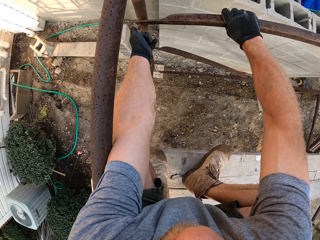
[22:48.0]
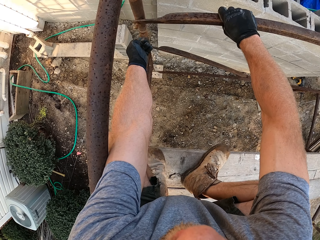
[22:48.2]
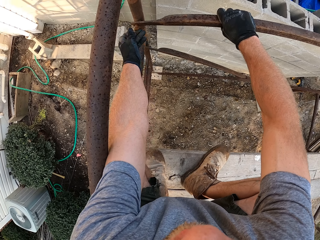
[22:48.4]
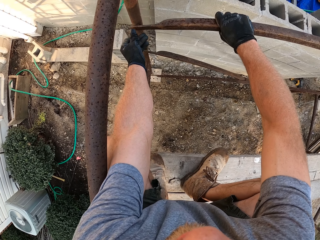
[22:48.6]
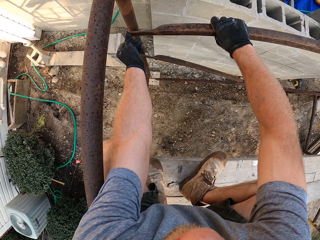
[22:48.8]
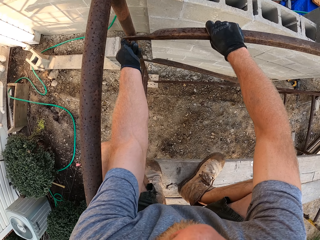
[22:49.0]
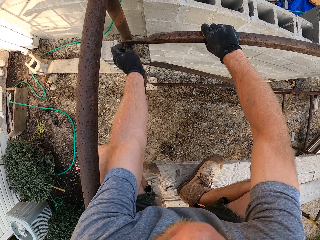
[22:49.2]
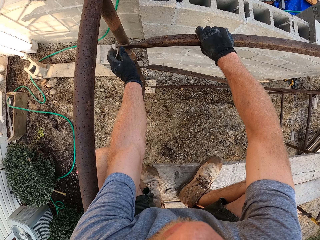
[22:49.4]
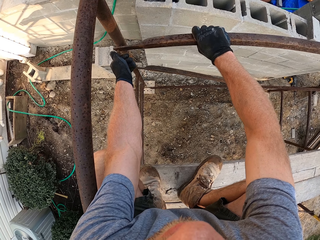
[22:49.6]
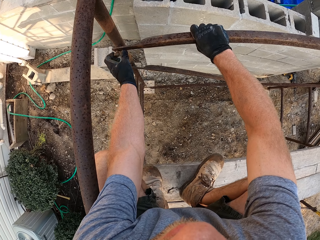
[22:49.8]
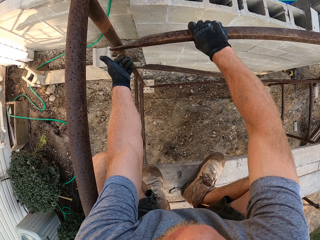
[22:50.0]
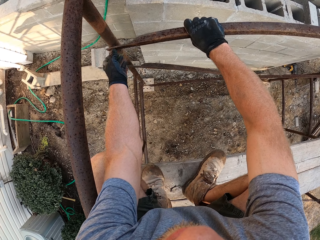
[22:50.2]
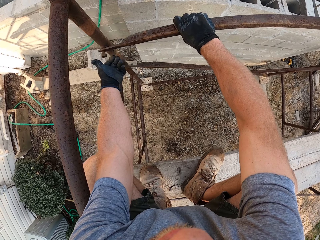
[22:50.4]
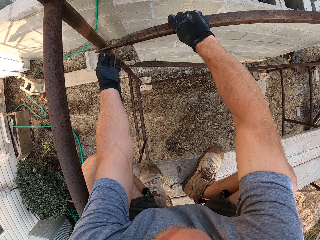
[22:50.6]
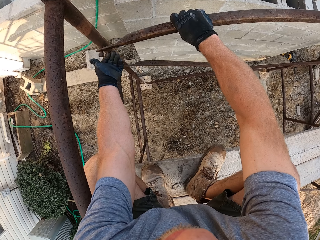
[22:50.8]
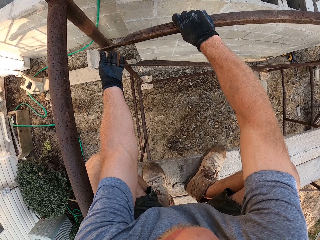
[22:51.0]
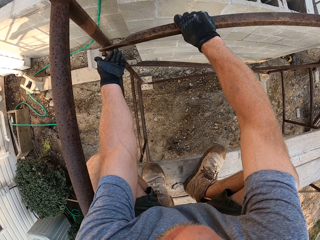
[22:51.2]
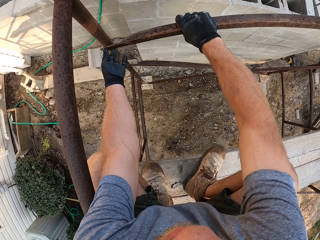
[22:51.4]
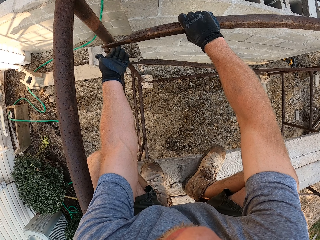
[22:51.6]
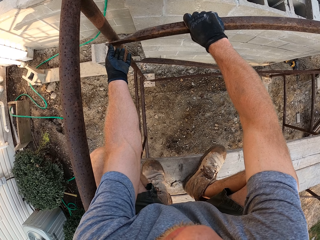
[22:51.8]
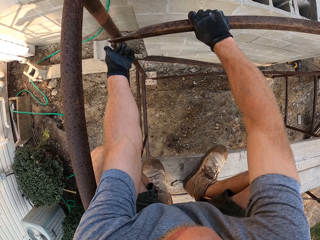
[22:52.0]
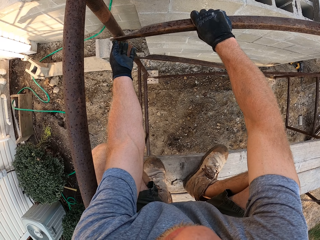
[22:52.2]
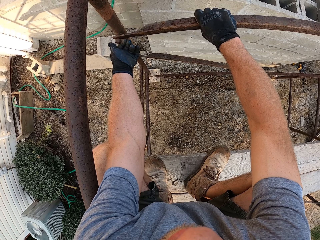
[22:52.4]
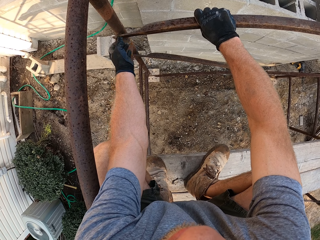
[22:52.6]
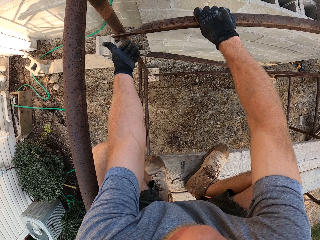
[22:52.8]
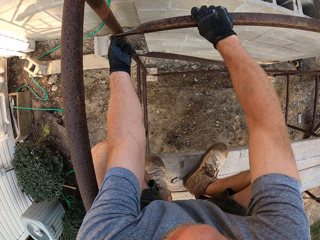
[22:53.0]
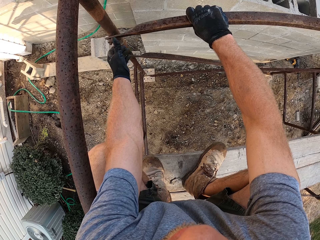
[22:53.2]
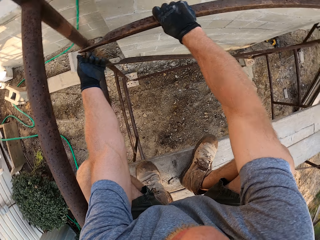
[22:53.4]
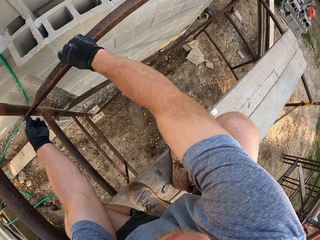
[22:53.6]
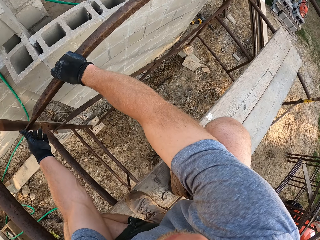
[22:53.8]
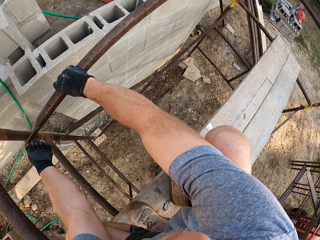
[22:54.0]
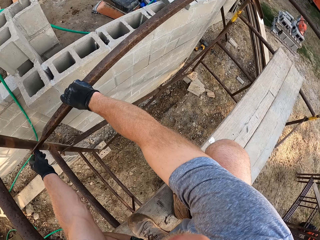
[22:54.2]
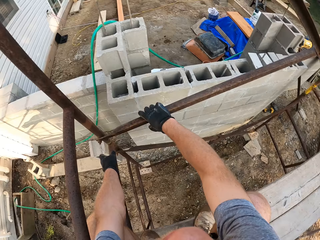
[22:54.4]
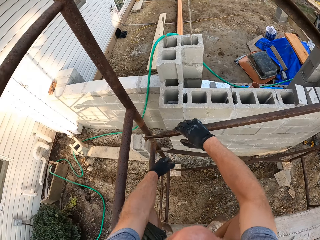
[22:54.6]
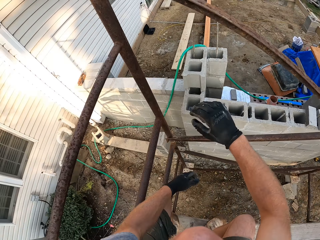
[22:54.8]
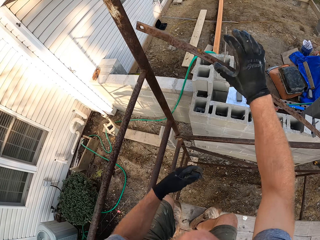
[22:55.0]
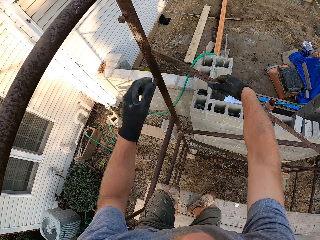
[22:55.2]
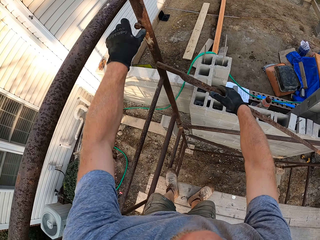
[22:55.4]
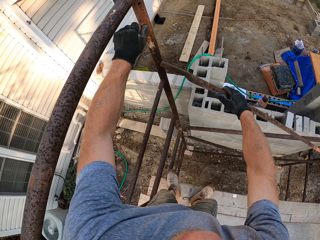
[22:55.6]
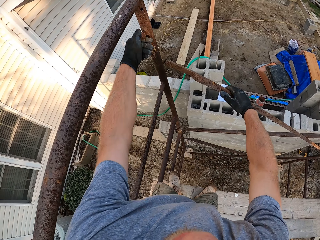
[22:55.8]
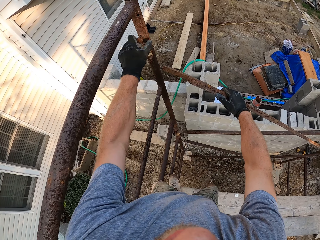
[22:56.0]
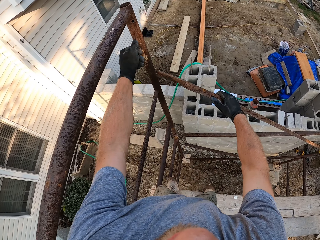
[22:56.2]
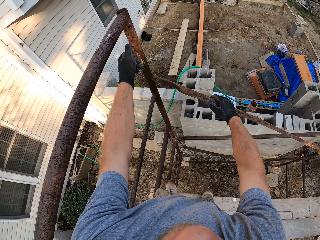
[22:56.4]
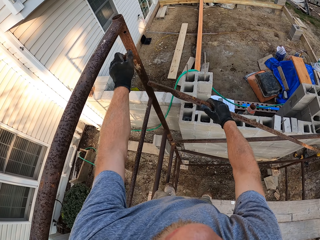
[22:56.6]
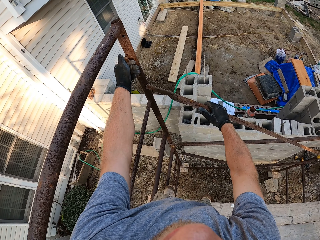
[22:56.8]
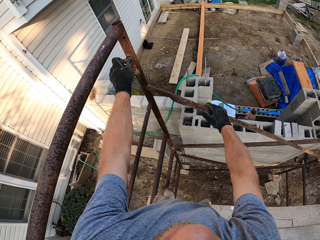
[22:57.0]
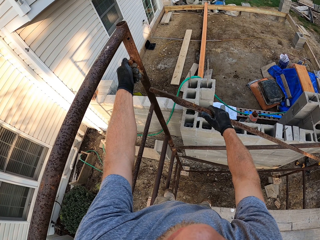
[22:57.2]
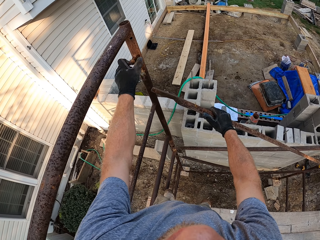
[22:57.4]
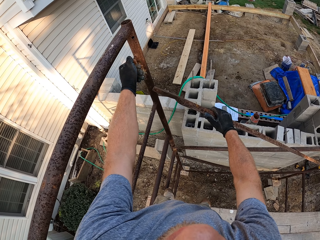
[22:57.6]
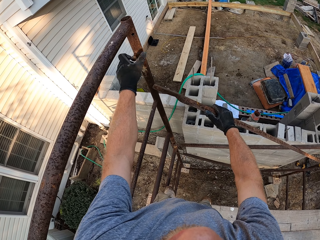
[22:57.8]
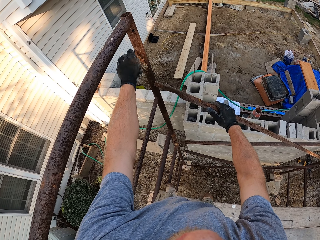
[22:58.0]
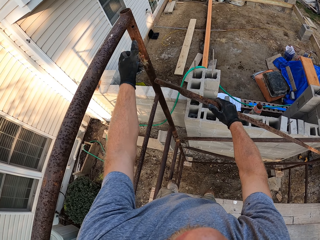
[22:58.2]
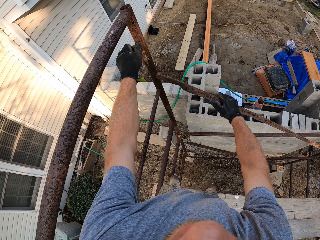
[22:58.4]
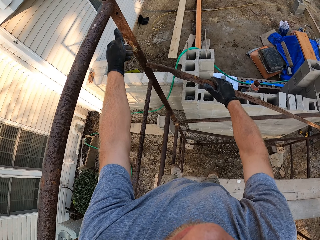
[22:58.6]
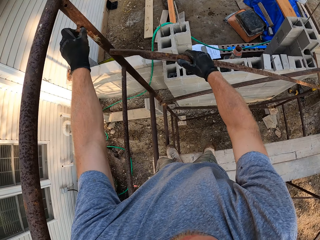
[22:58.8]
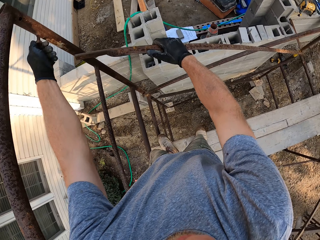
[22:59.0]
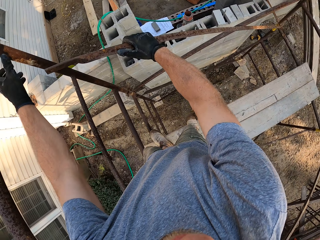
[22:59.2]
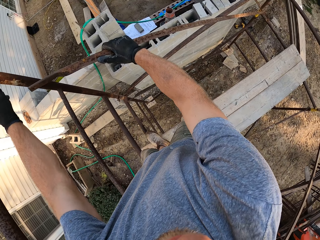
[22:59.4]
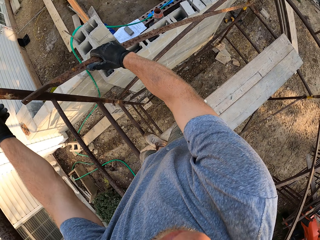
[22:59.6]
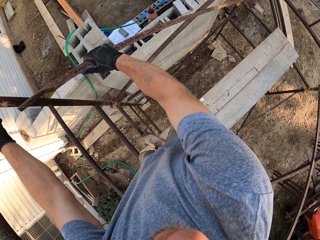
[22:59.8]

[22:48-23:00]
The camera wearer fastens the nut on the hook. He holds an iron rod with his right hand. He unscrews the nut on the hook of a pole of the rack.

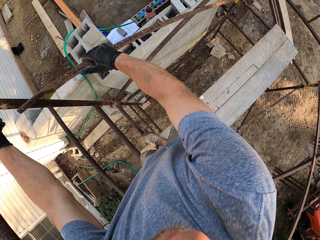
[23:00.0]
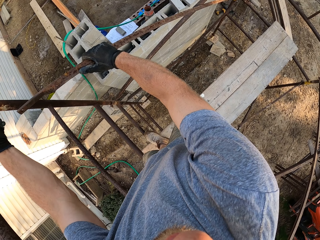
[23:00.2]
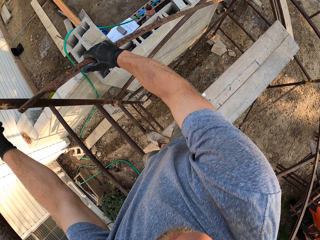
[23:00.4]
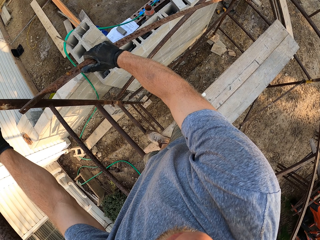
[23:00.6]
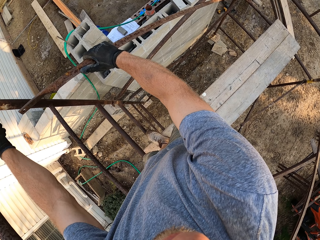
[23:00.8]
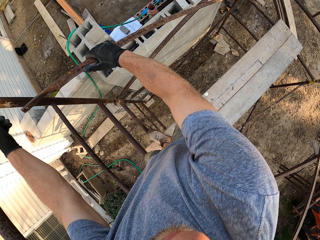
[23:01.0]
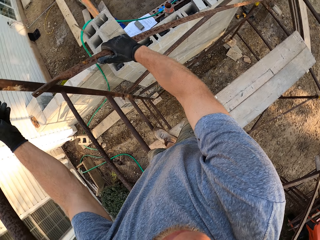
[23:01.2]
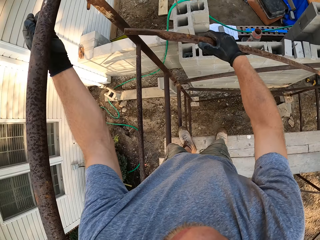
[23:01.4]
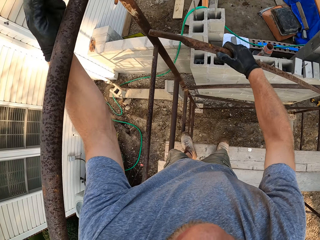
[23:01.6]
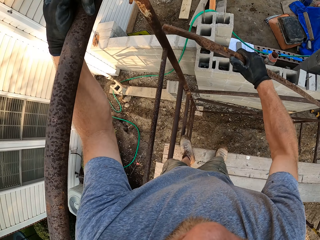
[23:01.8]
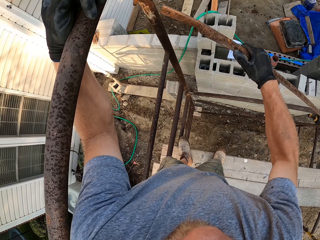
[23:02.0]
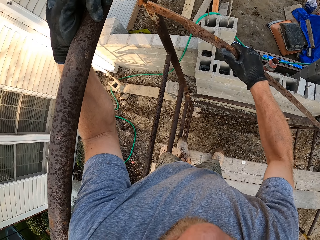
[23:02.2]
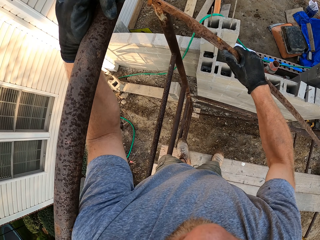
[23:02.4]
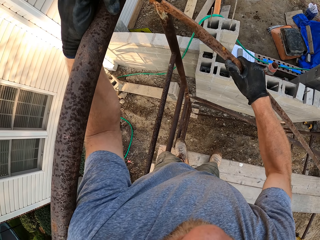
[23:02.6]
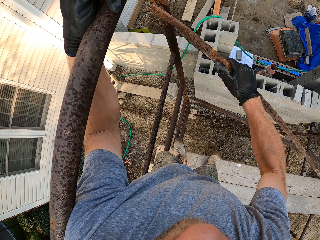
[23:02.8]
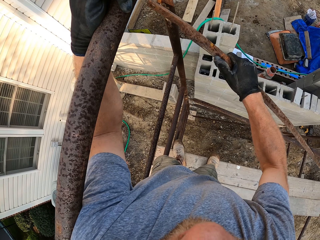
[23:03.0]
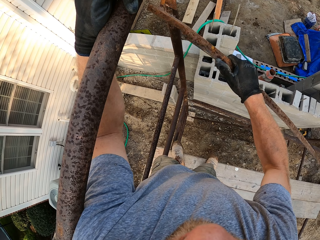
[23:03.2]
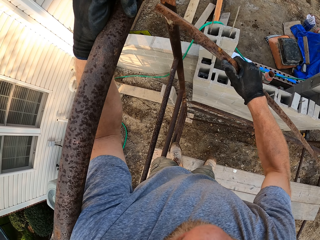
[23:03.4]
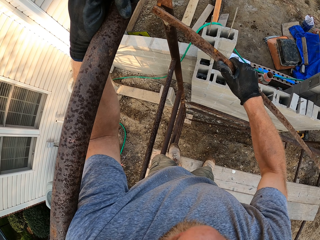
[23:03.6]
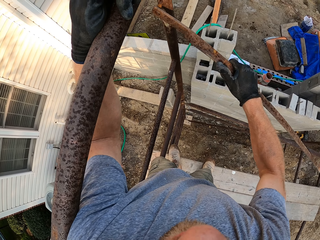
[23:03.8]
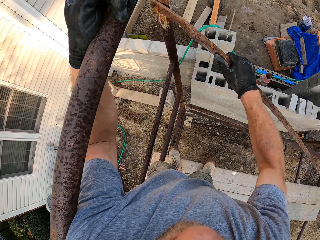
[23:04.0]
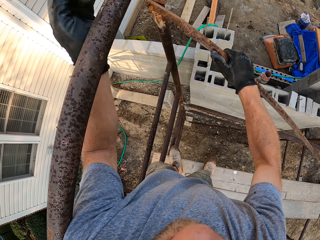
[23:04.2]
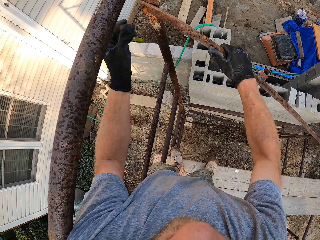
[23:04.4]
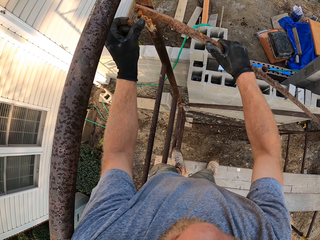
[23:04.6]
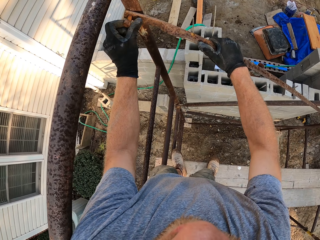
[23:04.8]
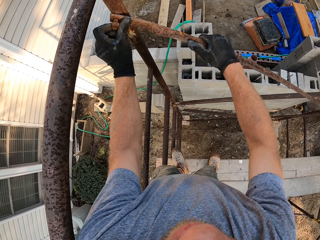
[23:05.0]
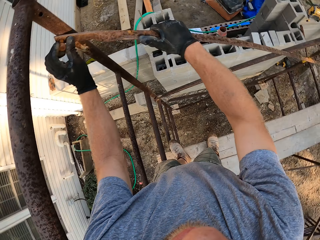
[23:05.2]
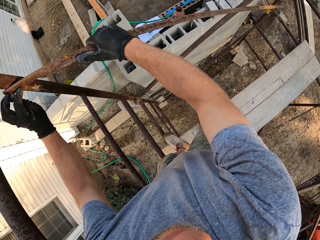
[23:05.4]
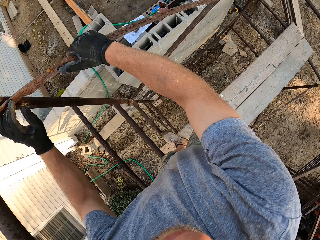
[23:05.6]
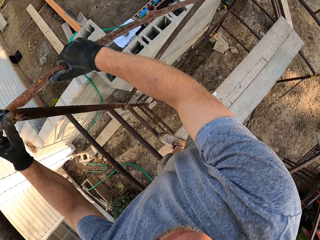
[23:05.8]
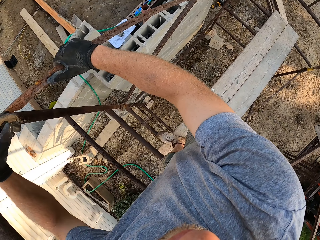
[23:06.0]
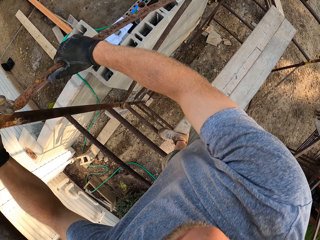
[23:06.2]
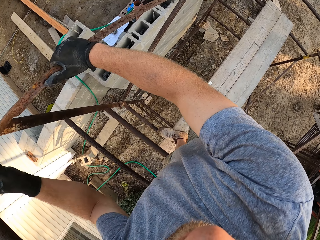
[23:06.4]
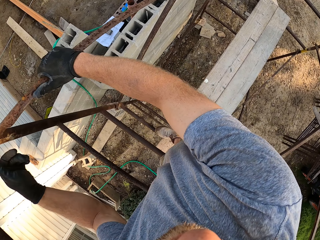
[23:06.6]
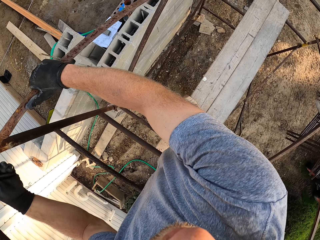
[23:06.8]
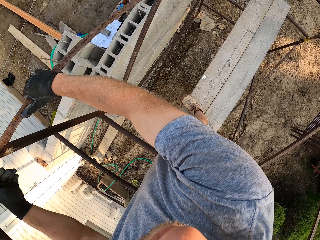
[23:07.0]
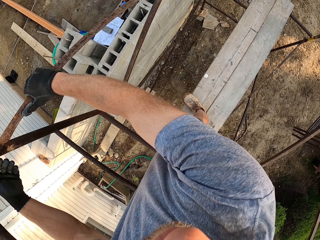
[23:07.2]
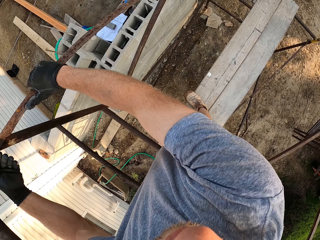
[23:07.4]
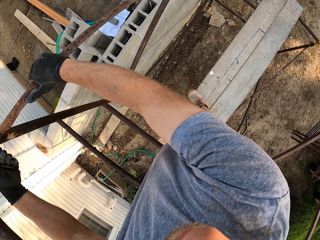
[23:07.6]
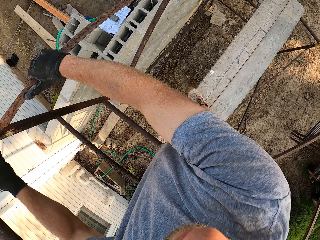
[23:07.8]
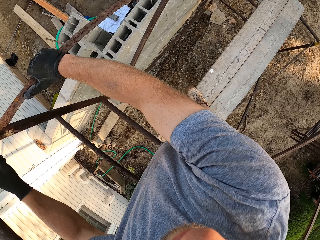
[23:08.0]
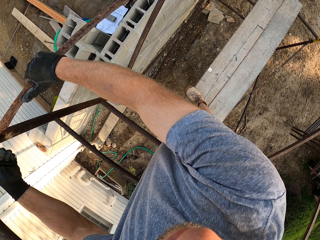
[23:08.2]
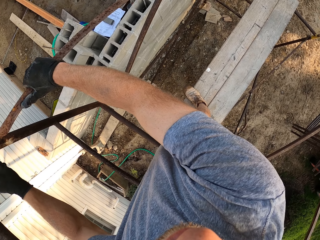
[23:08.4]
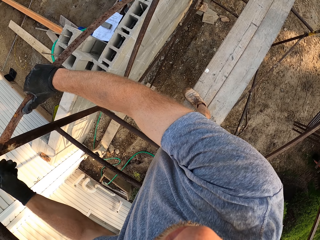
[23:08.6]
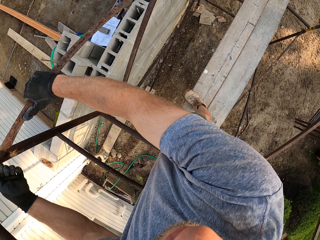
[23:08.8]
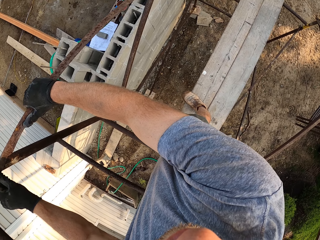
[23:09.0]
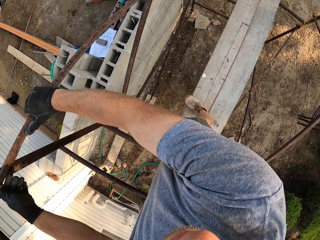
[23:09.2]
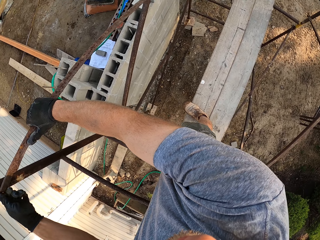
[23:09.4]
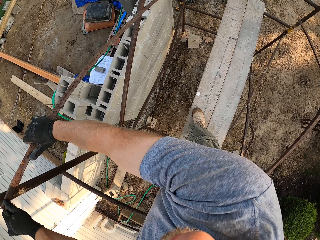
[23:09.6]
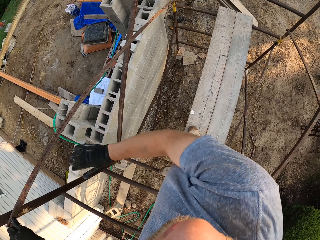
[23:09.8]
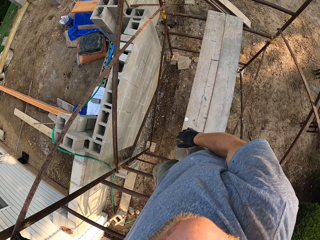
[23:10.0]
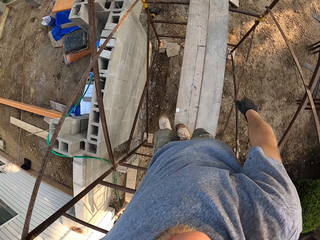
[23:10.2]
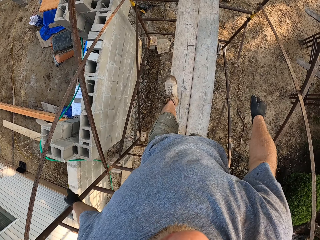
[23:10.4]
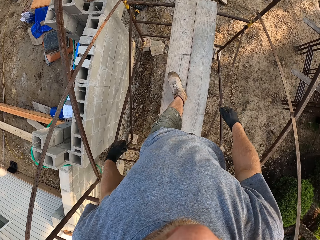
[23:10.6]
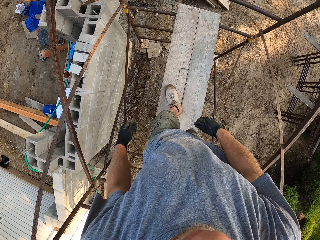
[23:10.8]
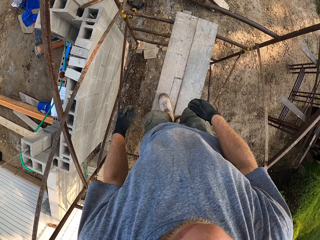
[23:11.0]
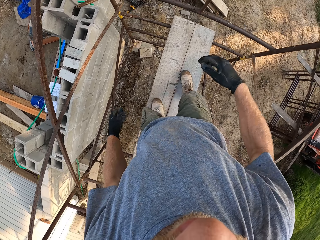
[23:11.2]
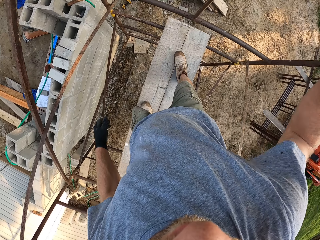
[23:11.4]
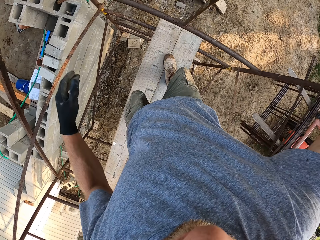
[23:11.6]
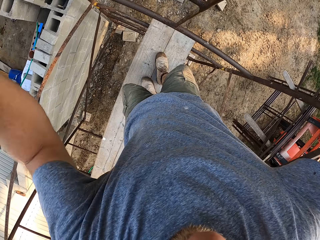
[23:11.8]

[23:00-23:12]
The camera wearer places the iron rod on the hook. He fastens the nut on the hook. He walks on the planks on the rack to the other side of the rack.
